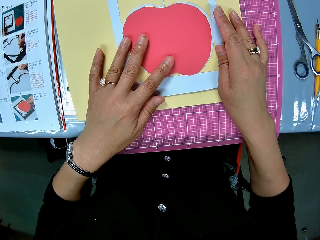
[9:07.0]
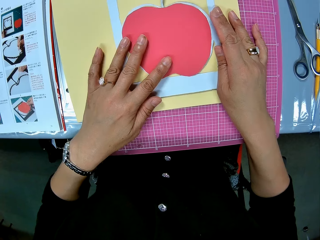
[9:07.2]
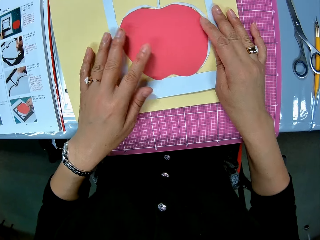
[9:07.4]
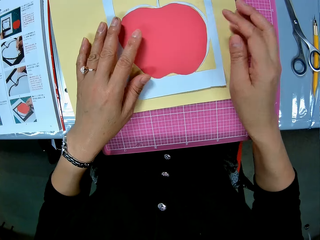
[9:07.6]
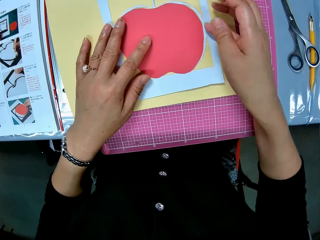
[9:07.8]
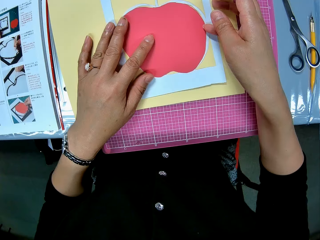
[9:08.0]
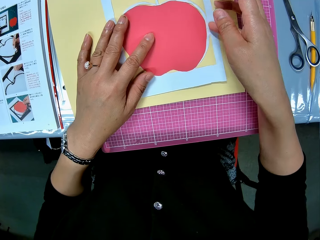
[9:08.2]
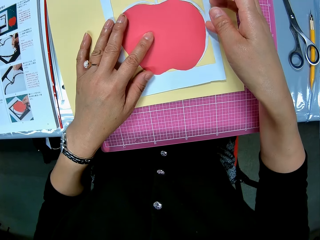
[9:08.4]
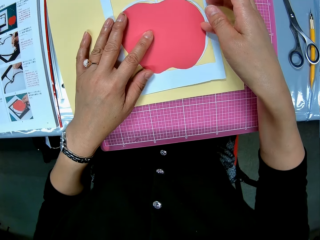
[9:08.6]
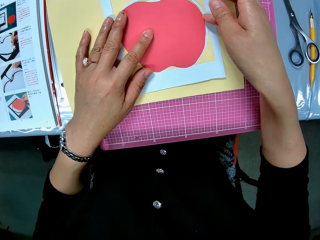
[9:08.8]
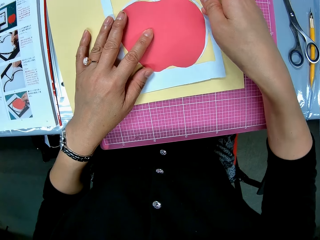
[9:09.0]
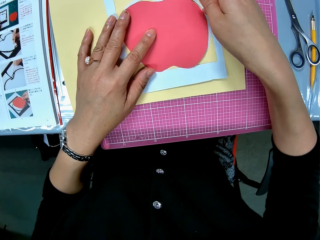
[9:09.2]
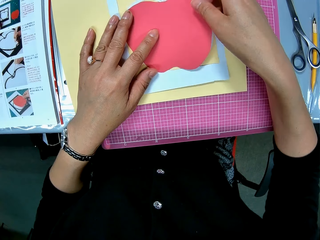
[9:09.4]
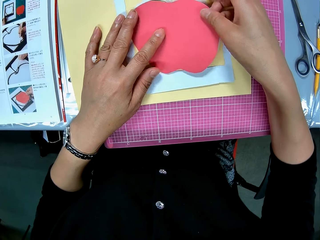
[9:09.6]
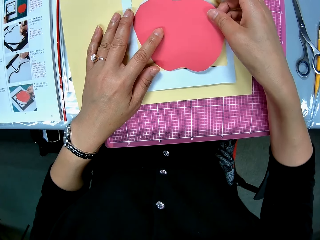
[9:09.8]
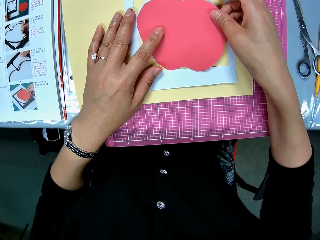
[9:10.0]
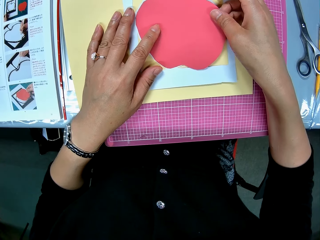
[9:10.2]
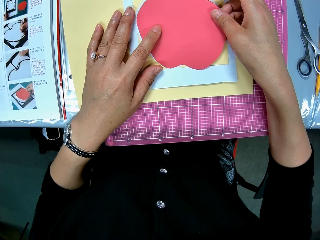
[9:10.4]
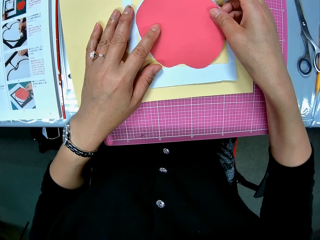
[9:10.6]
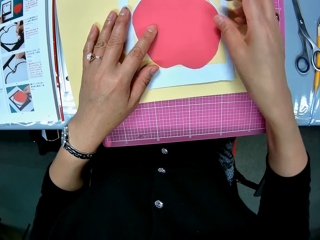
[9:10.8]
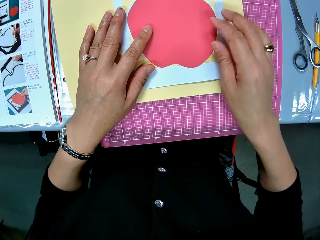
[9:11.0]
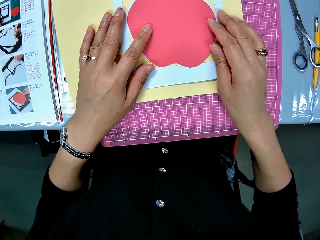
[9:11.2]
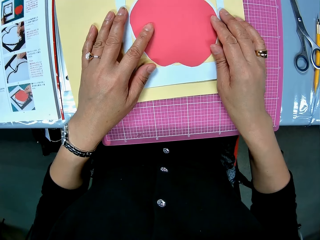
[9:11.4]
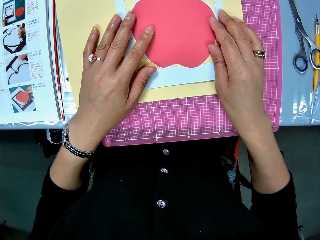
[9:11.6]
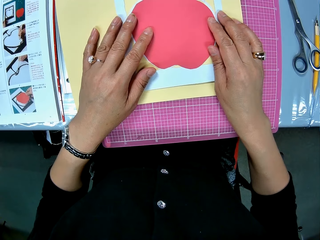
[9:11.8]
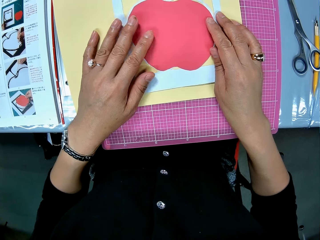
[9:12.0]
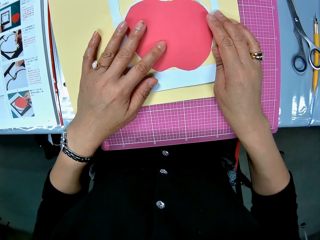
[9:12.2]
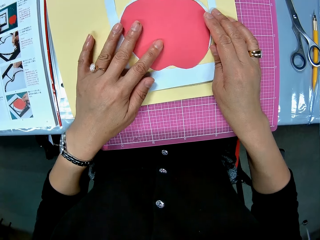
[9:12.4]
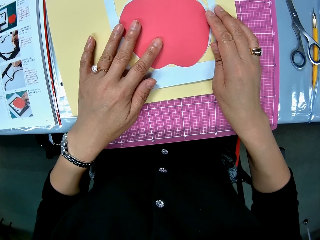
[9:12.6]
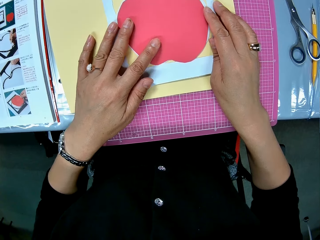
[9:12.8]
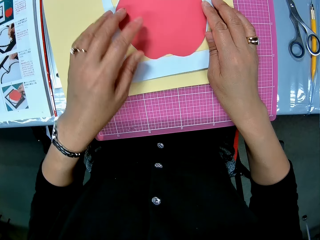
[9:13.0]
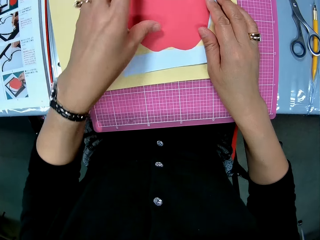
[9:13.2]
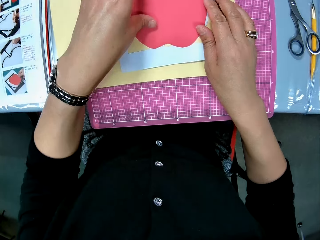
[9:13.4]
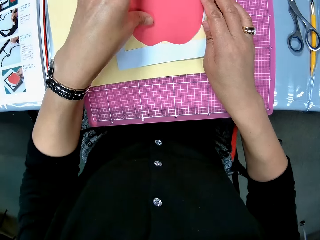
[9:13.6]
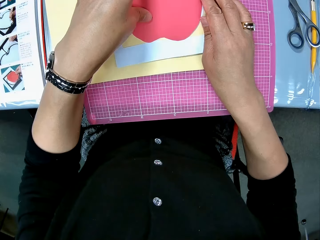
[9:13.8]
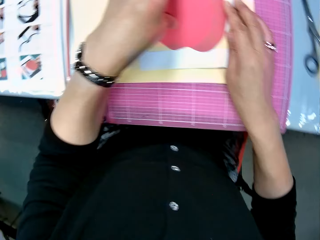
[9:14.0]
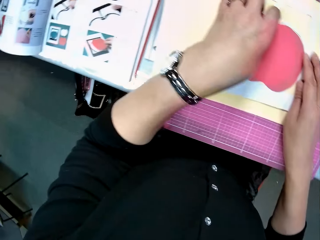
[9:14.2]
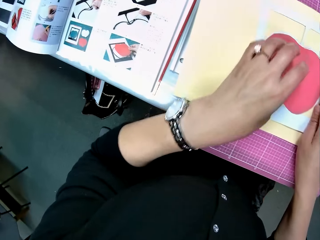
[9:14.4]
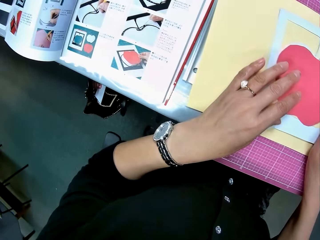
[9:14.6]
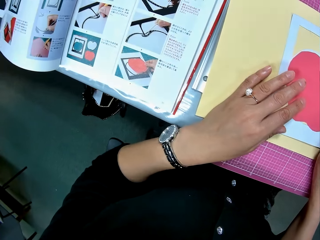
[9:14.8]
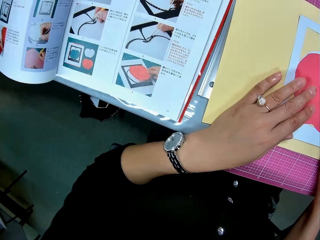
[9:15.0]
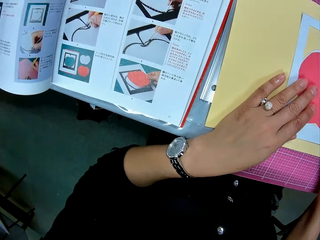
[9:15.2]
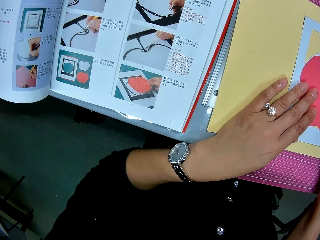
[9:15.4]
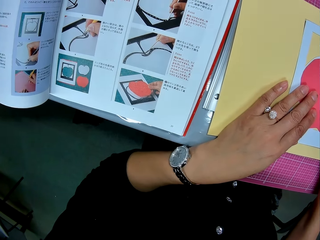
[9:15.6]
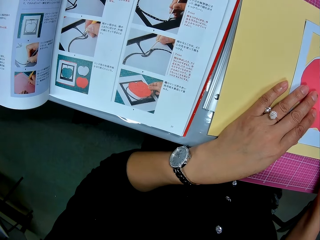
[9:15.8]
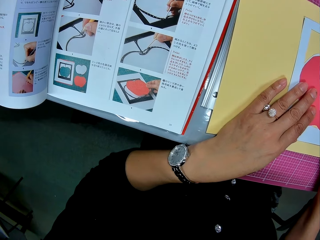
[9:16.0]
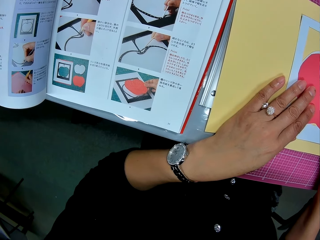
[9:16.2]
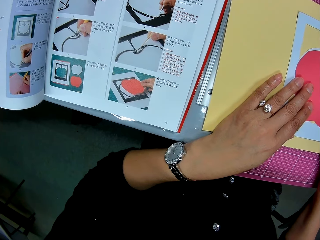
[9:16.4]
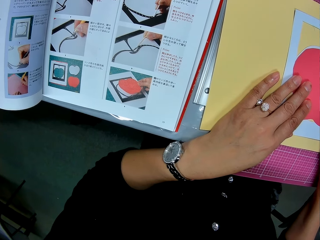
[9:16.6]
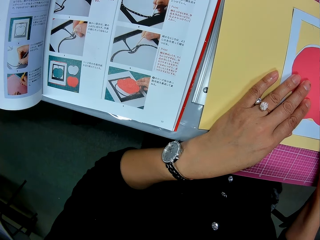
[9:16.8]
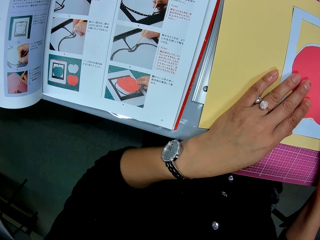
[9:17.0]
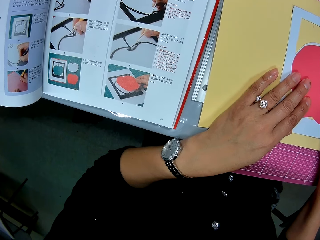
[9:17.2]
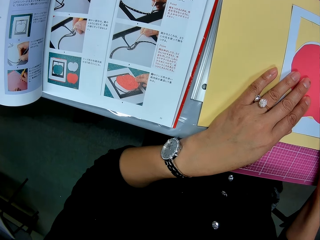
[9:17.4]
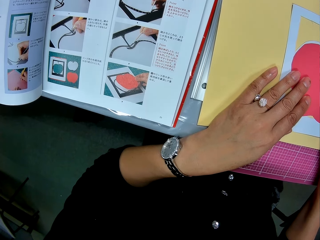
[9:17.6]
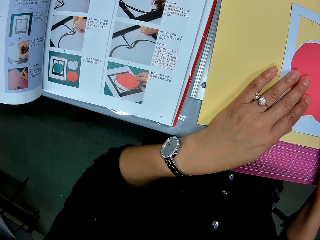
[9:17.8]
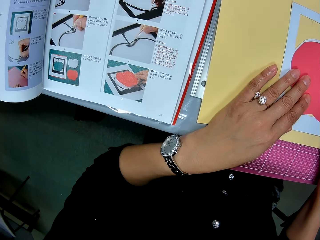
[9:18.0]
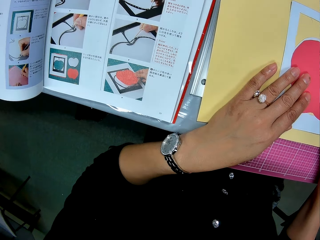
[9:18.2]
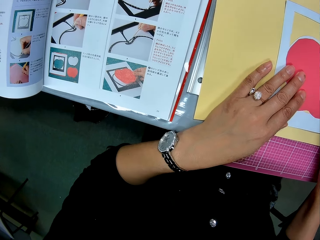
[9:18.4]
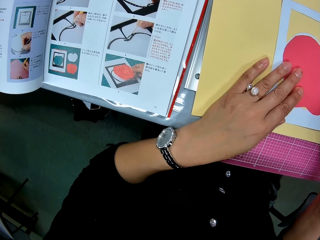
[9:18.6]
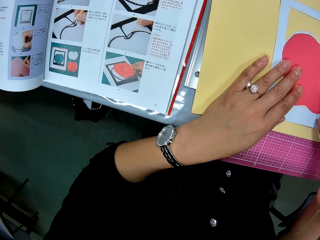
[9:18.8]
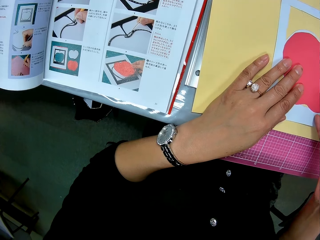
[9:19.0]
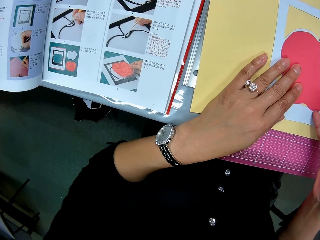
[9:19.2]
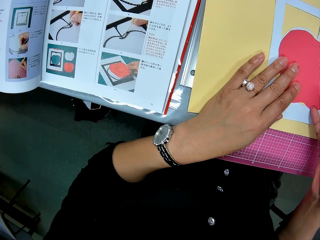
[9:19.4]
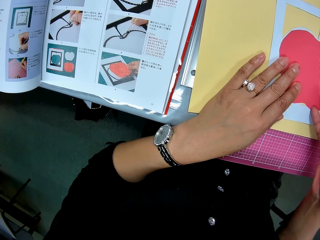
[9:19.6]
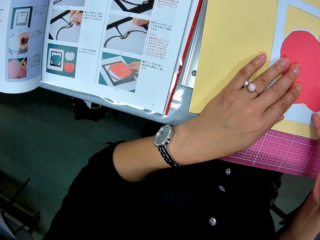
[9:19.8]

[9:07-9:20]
The camera wearer checks the drawings in the craft book.

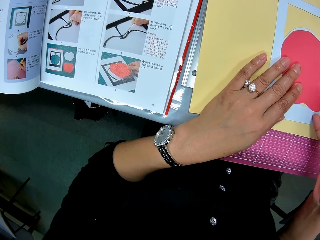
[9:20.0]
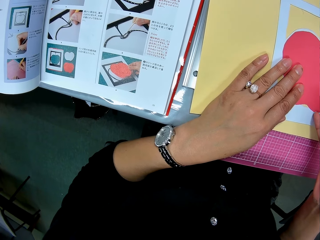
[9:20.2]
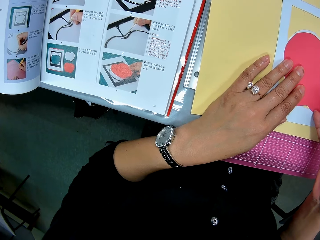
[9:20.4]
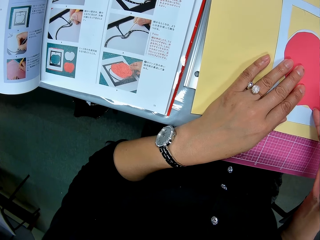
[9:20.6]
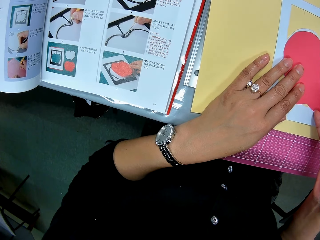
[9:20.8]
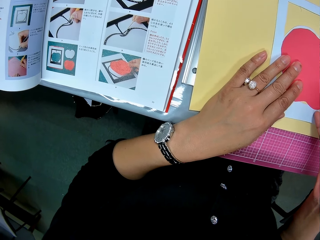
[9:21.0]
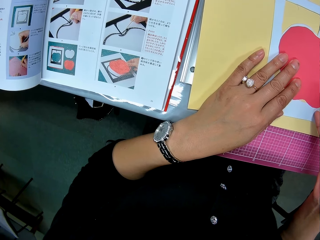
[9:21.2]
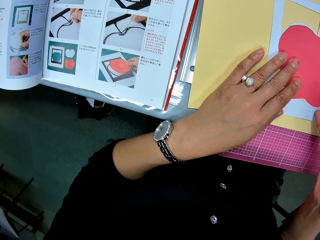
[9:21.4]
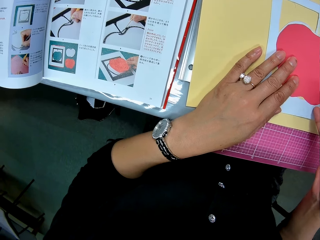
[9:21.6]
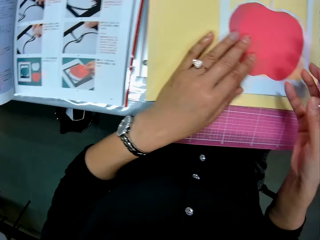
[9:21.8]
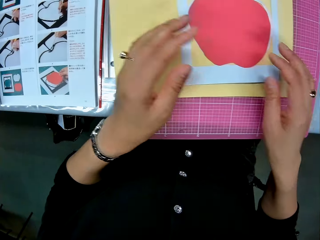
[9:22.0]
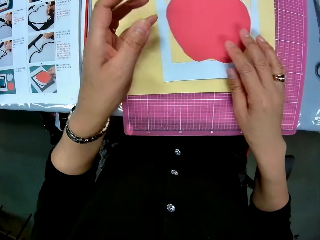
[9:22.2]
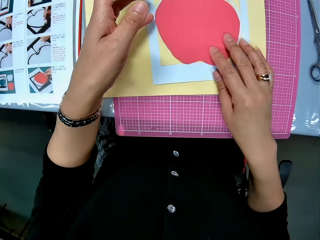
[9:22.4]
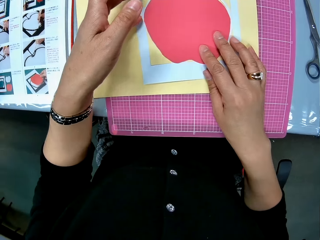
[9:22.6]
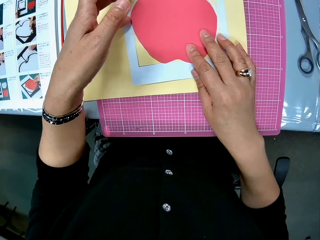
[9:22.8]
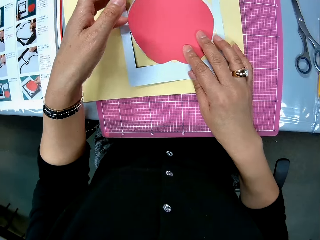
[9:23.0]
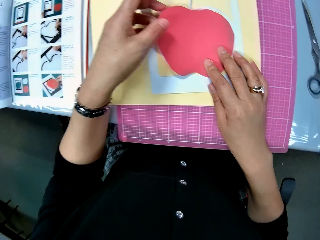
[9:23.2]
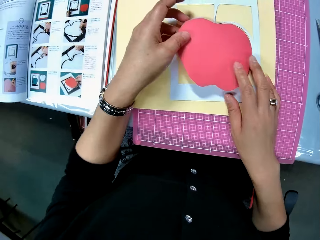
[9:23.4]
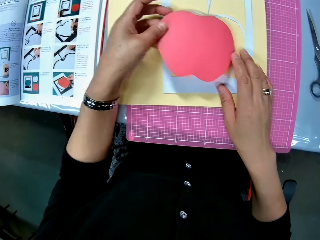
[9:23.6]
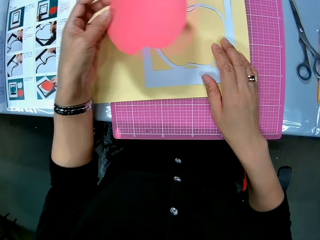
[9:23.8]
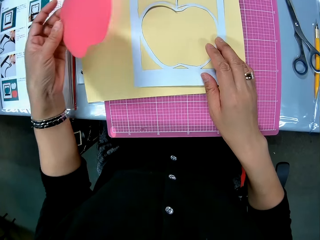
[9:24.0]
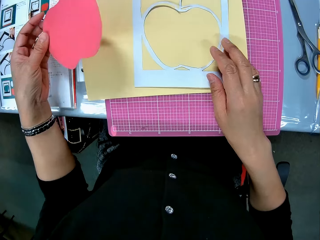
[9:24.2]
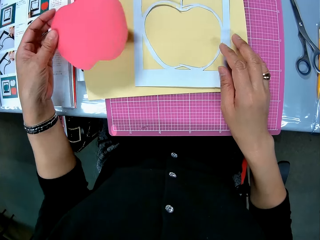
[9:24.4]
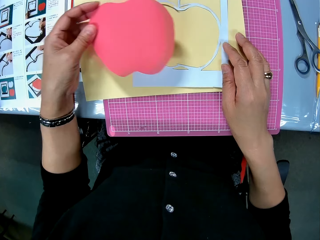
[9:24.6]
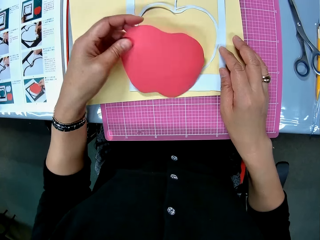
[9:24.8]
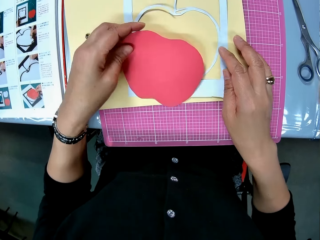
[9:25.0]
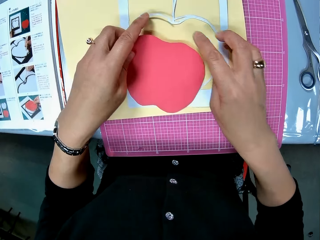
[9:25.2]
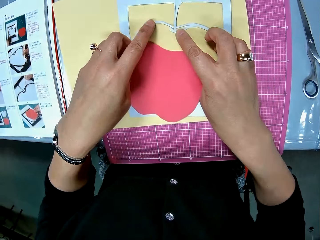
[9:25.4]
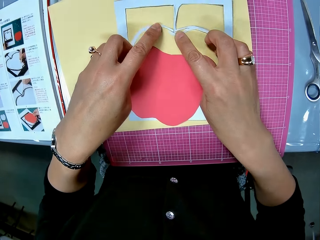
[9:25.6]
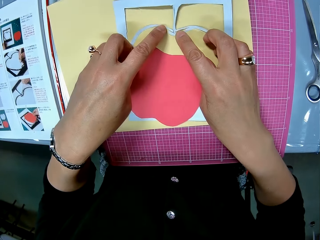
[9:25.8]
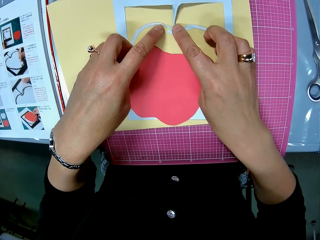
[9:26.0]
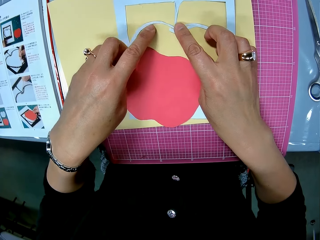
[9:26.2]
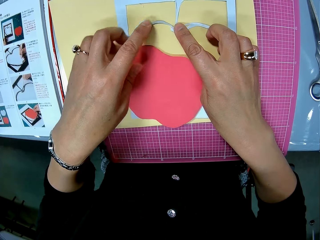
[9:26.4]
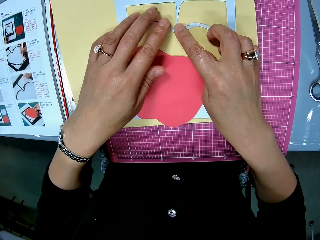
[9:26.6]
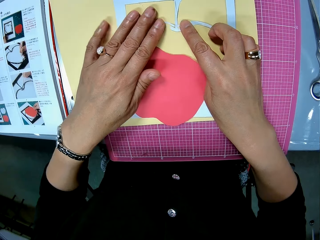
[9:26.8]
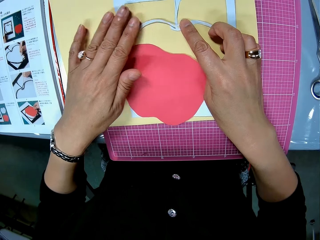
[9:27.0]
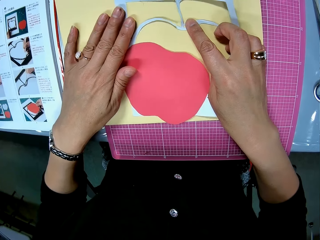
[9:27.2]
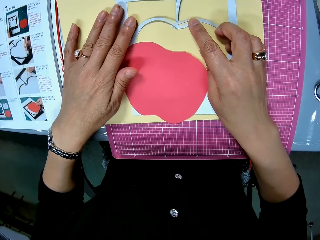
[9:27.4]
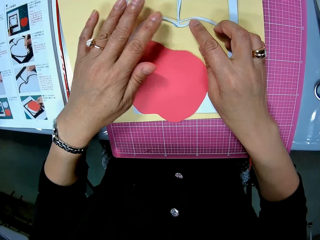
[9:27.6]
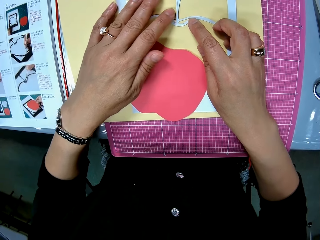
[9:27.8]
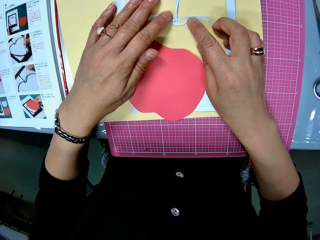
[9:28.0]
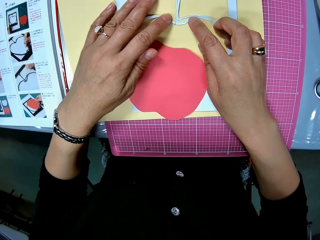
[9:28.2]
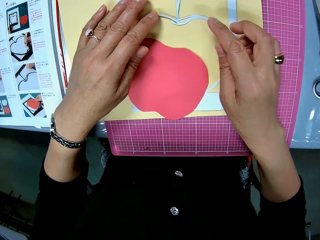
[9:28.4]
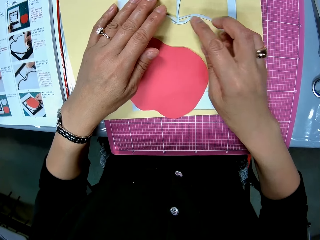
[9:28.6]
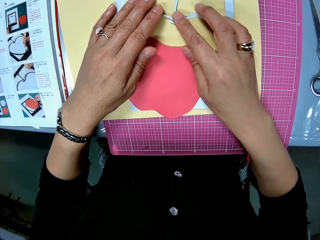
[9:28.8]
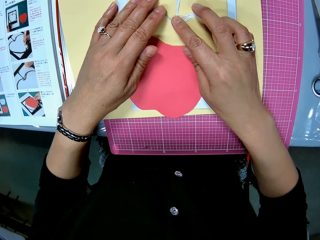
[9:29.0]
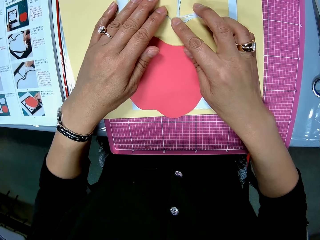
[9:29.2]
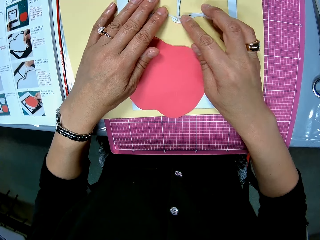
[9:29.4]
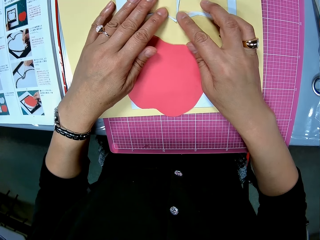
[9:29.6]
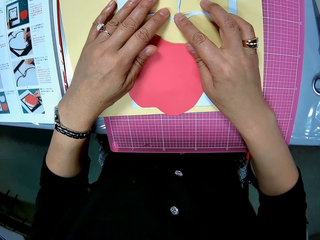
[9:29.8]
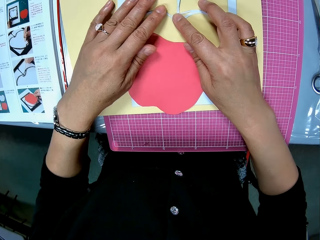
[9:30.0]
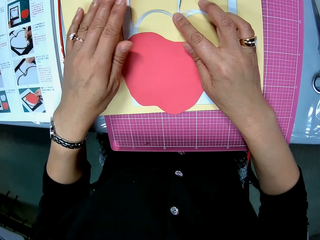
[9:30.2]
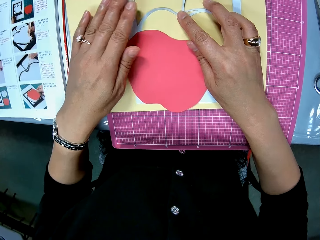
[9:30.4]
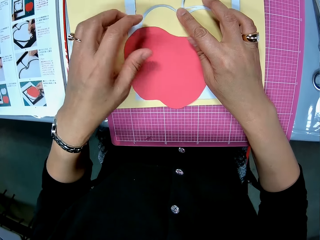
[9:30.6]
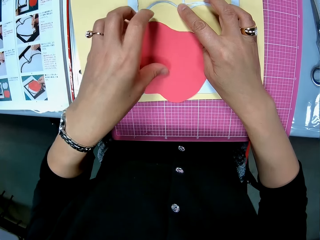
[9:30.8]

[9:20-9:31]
The camera wearer lets go of the paperboard. She removes the red paper craft from the white paper craft. She places her hand on the cut out, lifts up the cut out with her hand, and moves the cut out towards the book. She returns the cut out back to its original position. She places the red paper craft on the white paper craft. She adjusts the white paper craft. She presses on the paperboard with her fingers and lets go of the cut out. She presses on the paperboard with her fingers. She moves her hand backwards.
